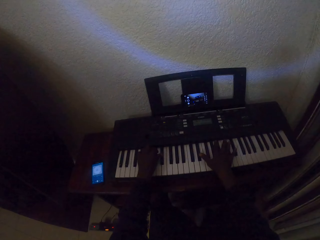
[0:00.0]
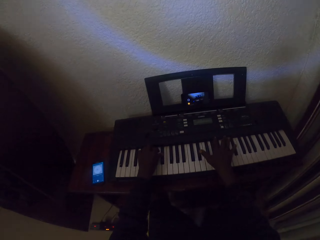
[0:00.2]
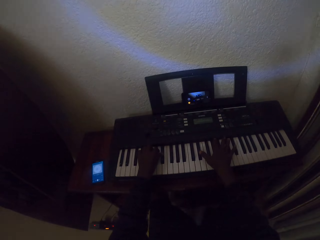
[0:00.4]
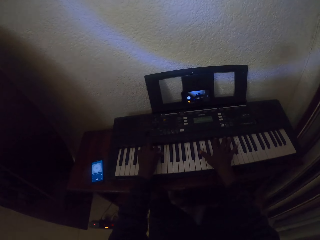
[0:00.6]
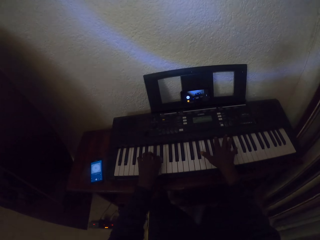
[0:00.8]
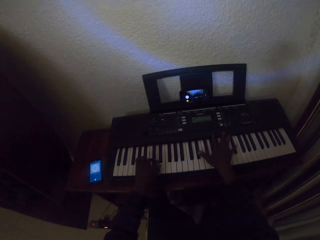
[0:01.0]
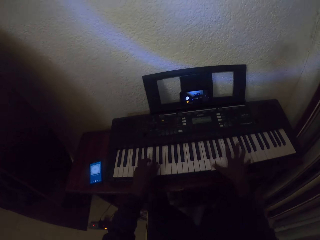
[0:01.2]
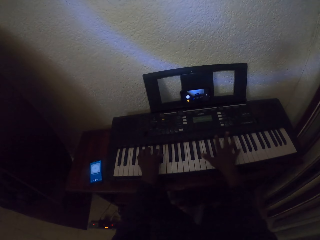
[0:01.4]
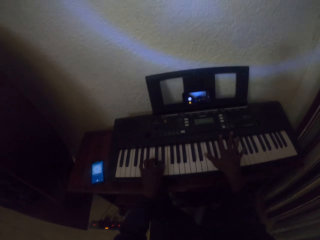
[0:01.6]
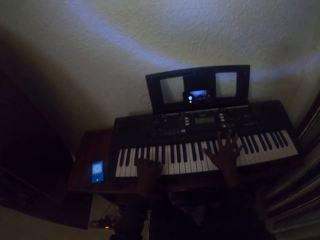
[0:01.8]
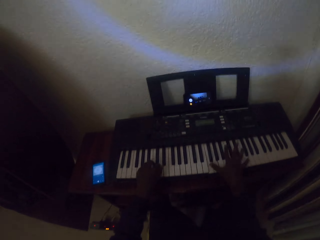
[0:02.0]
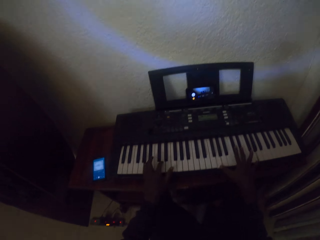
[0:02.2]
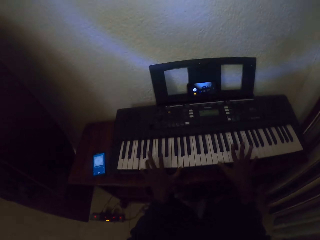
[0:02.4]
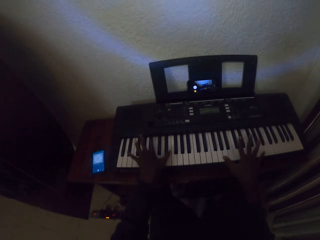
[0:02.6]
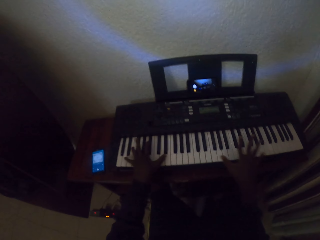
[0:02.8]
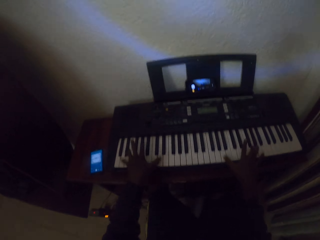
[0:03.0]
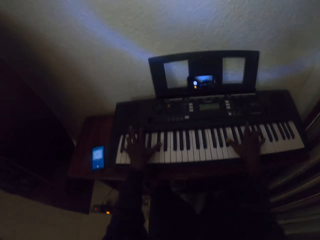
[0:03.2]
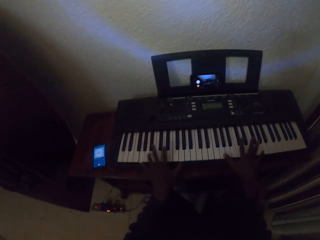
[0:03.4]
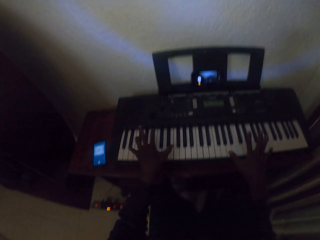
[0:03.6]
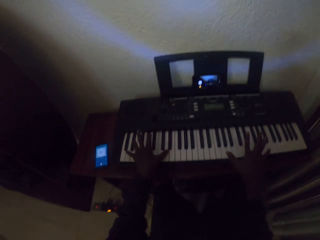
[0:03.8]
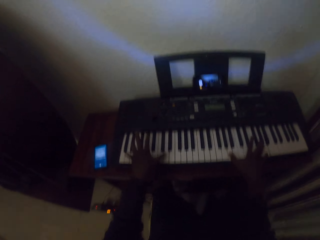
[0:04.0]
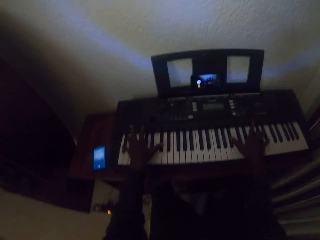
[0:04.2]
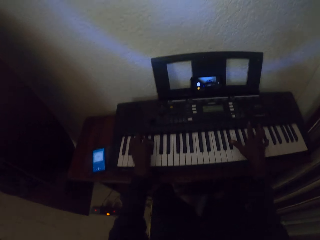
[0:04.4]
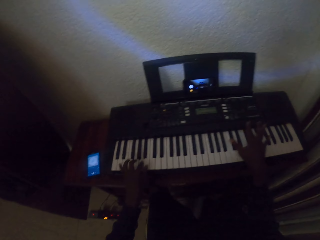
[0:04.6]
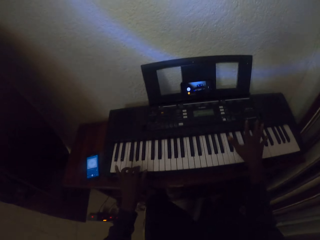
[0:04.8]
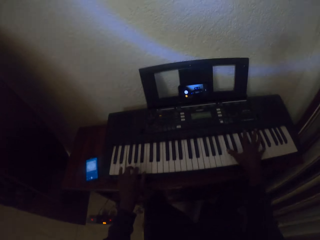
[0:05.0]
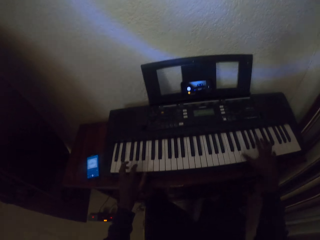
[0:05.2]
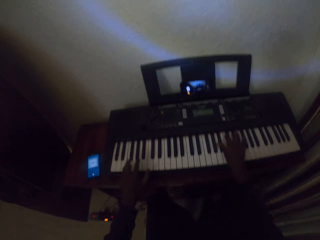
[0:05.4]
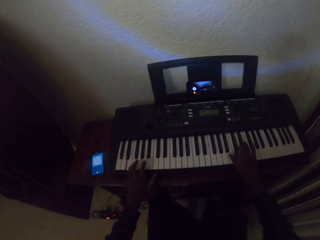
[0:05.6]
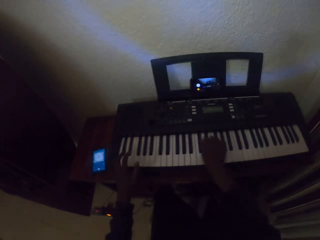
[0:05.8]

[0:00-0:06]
The camera wearer plays piano in the house.

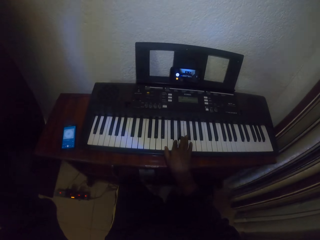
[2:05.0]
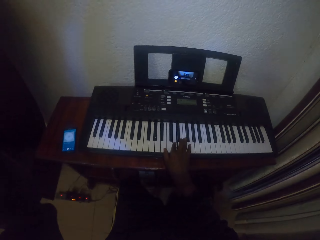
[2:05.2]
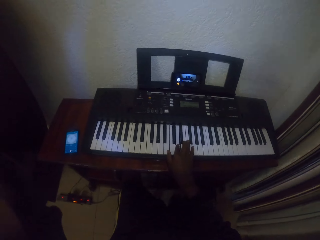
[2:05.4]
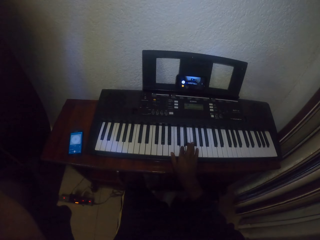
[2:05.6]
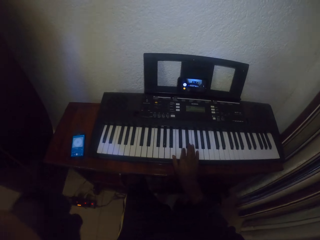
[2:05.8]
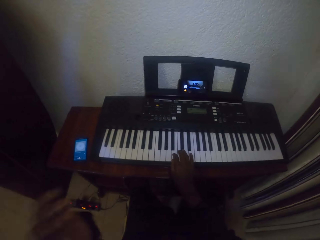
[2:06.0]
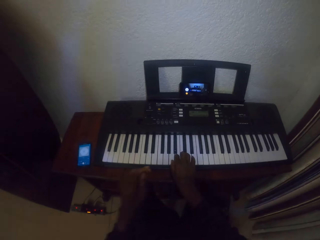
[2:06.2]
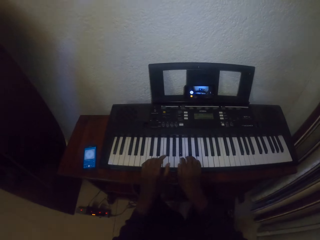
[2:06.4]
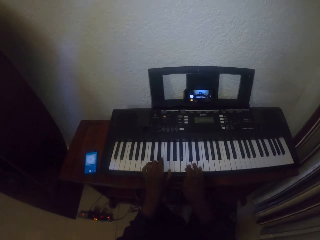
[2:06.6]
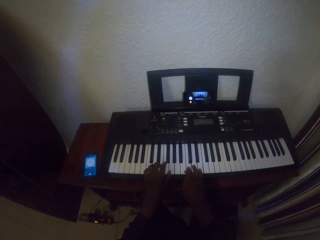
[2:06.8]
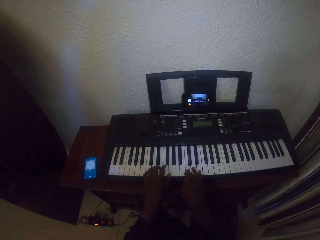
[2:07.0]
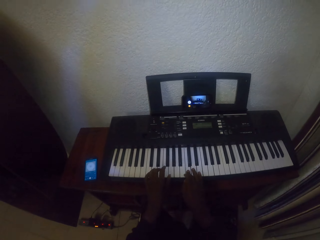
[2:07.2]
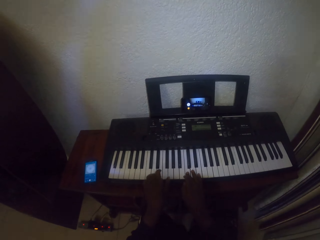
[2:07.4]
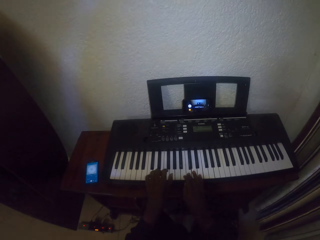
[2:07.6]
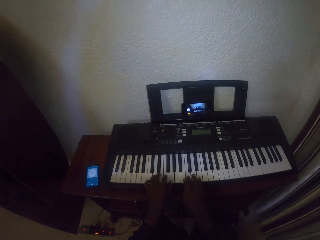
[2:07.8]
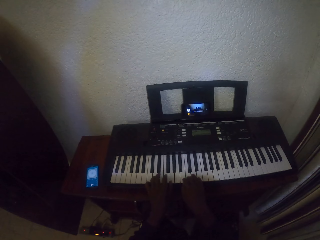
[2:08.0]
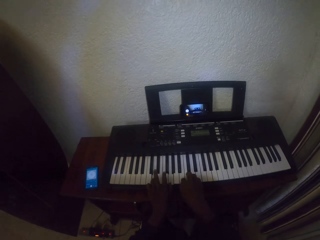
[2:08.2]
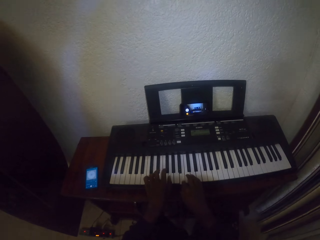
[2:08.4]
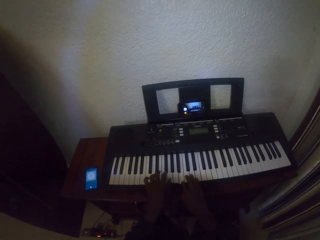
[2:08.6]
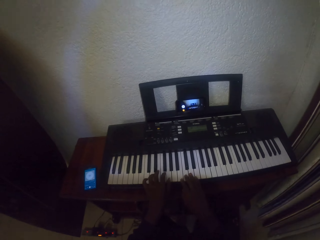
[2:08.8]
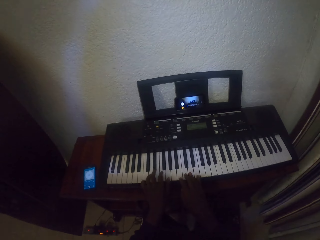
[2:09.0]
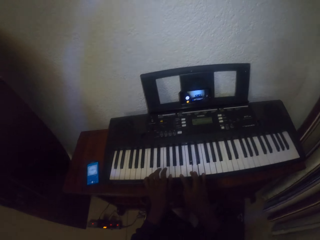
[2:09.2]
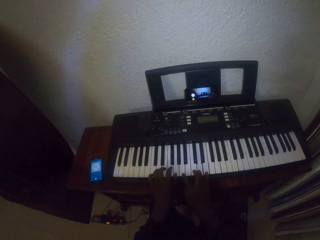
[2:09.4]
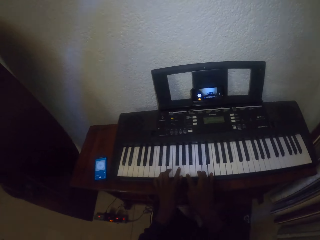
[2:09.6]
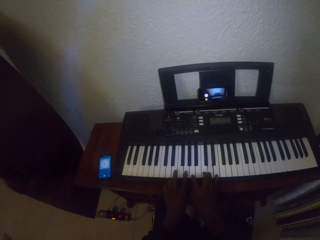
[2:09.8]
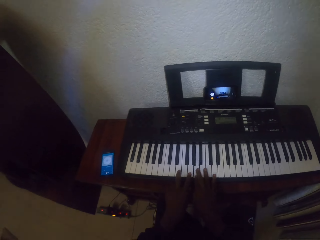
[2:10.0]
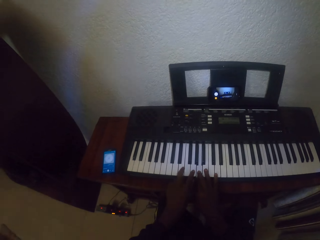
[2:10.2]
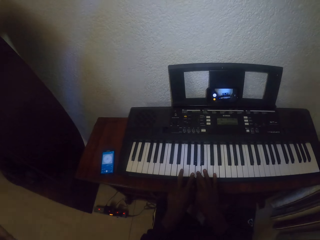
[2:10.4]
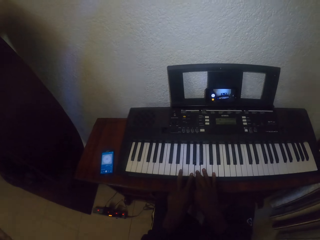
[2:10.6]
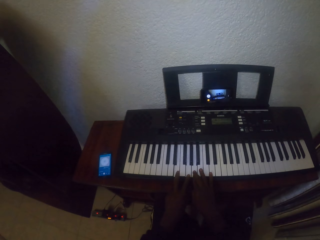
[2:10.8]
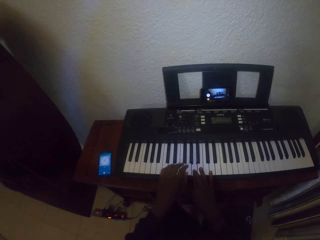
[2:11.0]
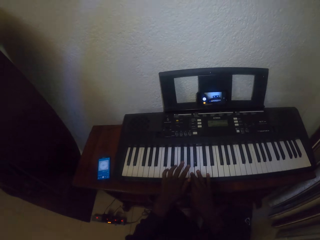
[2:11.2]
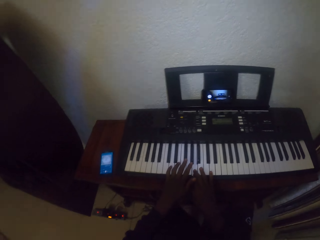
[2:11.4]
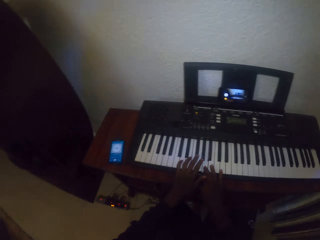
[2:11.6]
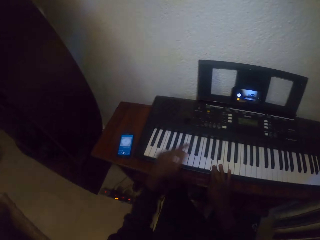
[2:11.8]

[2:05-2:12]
The camera wearer plays piano.

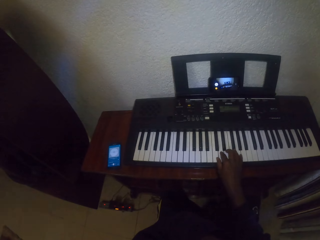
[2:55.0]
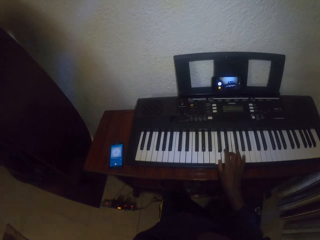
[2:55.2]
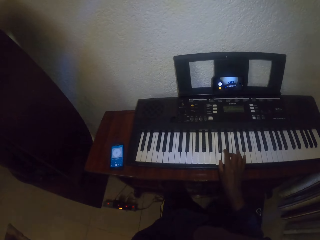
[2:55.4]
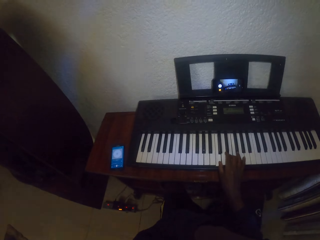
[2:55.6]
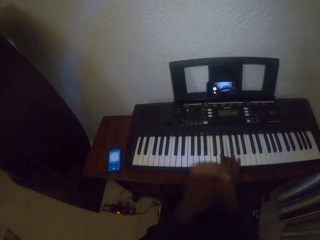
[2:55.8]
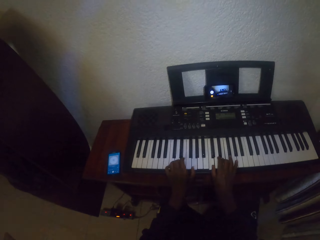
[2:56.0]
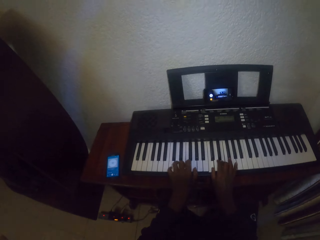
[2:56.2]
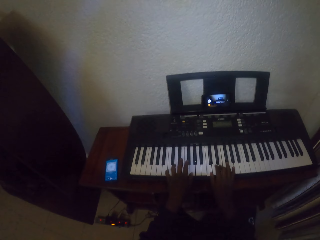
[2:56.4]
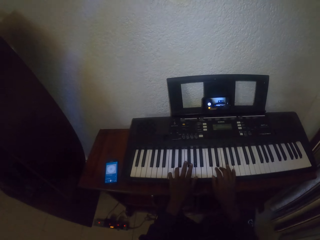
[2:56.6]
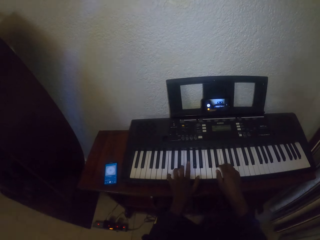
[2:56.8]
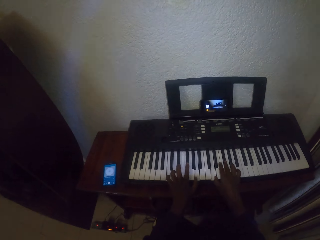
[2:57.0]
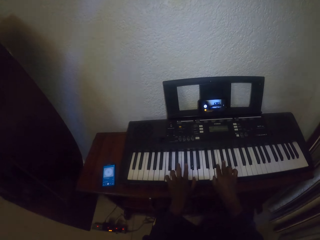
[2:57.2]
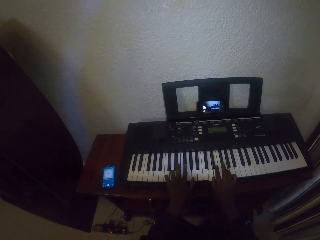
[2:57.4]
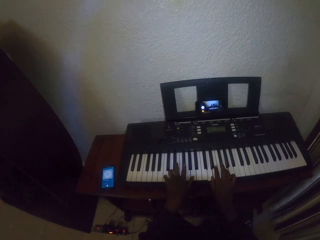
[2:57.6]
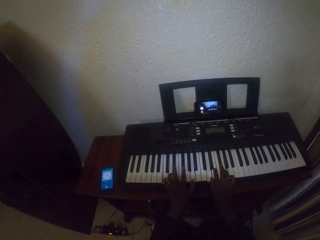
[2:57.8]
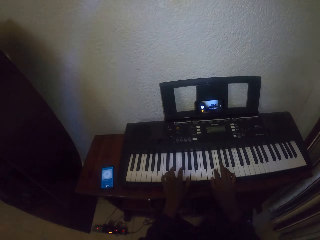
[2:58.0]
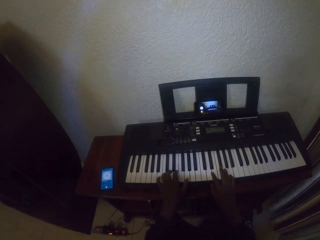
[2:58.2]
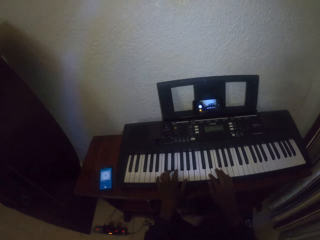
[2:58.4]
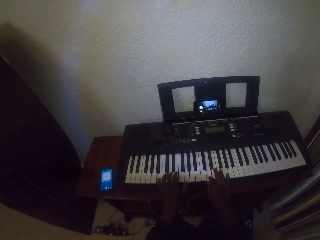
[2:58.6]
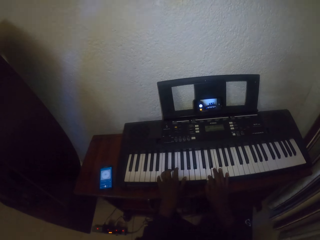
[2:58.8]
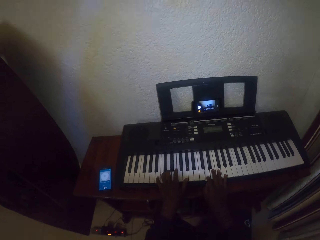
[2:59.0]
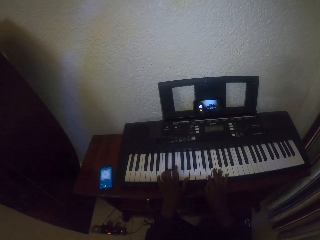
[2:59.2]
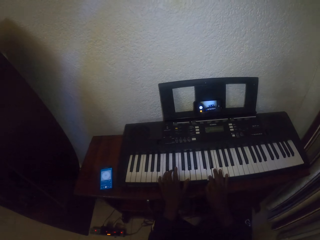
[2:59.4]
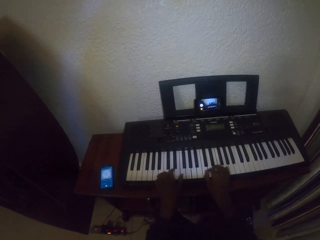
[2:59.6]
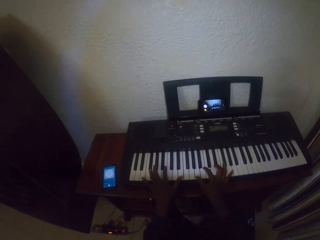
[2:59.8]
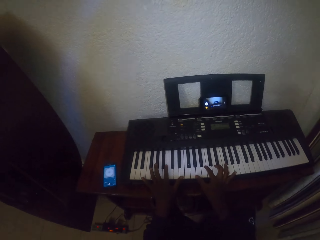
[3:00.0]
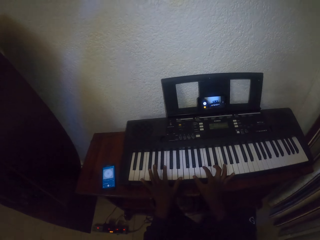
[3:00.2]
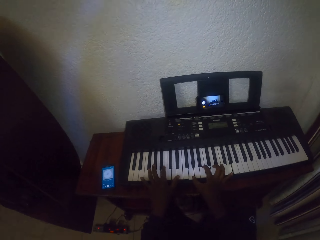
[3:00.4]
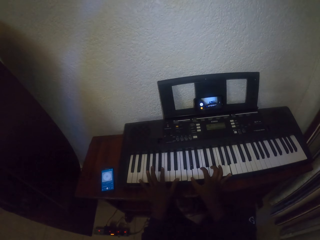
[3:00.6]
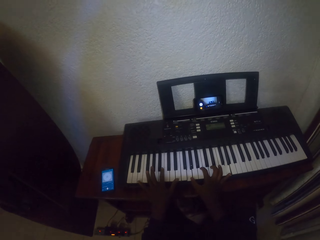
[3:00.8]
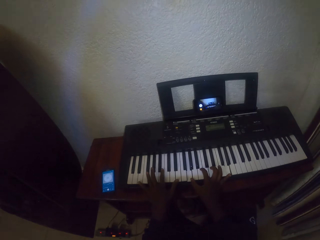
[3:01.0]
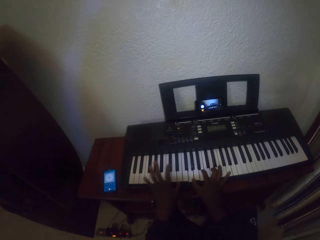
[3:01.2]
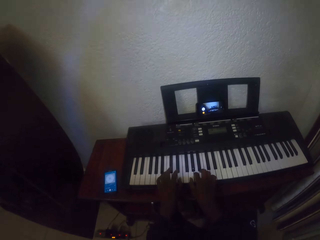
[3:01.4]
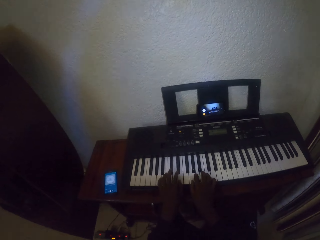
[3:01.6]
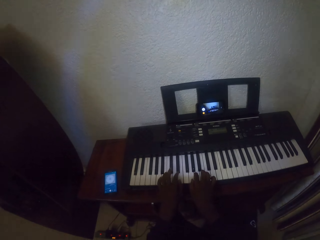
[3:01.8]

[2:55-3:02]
The camera wearer plays piano.

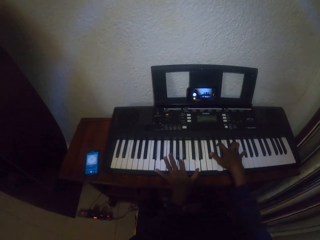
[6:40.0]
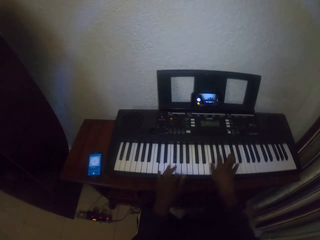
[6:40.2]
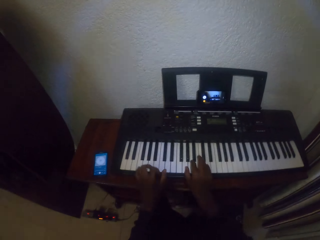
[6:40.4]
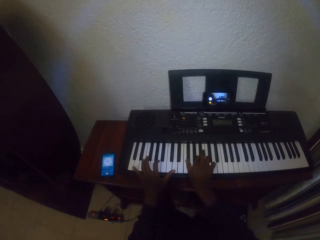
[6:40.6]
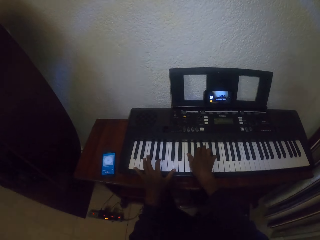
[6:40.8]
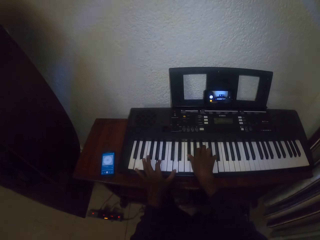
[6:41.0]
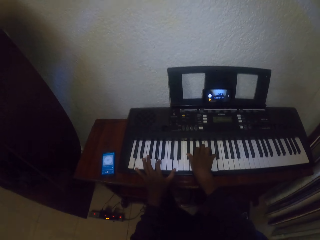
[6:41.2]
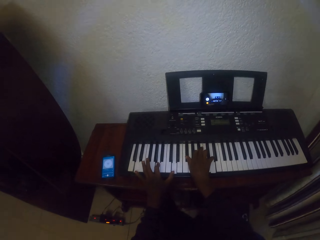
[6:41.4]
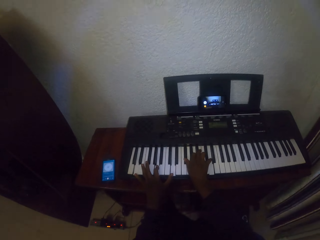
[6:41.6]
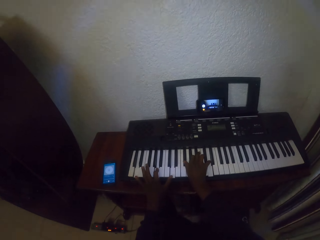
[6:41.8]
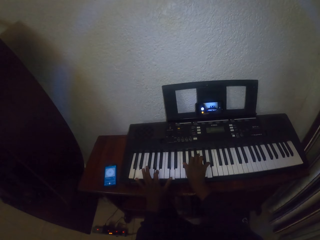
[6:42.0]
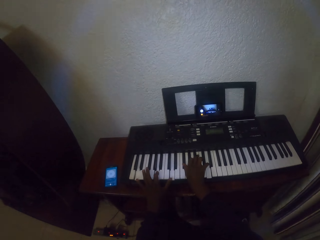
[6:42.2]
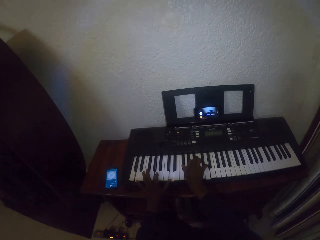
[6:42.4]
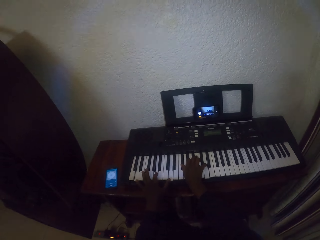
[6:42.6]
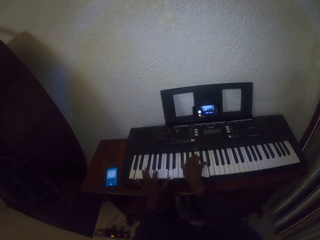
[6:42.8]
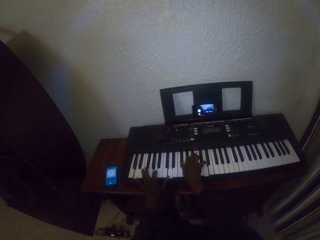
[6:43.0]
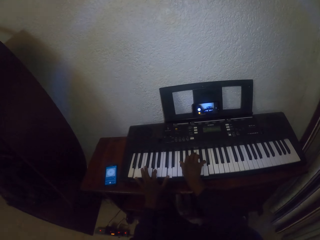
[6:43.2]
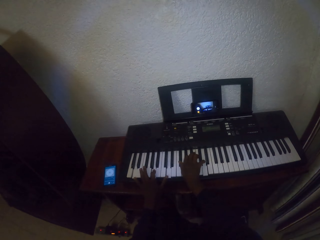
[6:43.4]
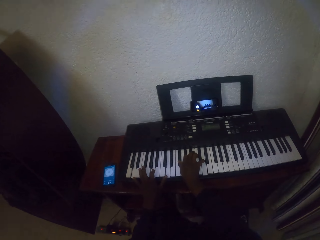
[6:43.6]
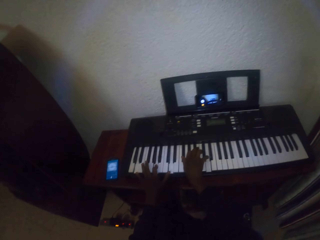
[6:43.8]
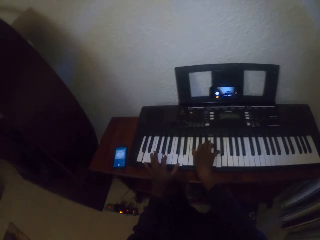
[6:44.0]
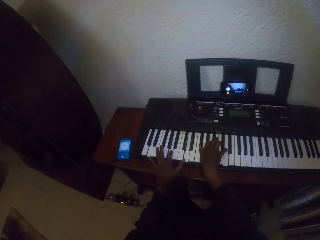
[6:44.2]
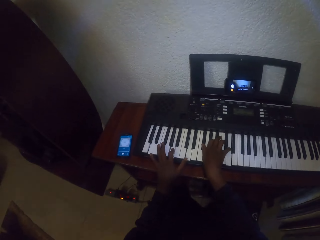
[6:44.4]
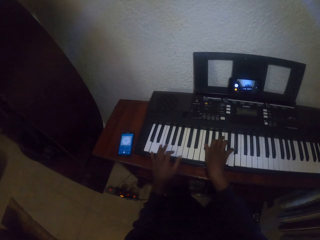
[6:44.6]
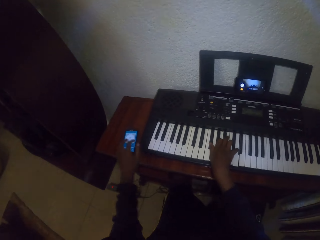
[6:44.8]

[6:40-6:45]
The camera wearer looks at the piano.
